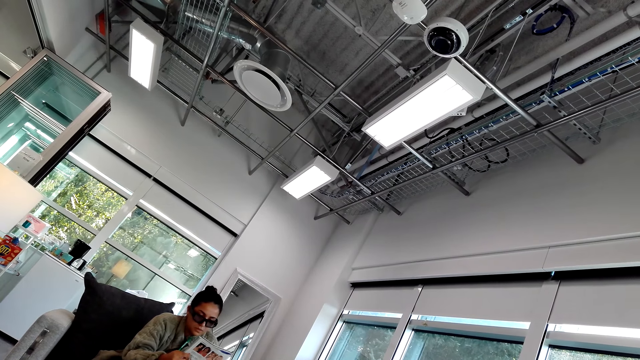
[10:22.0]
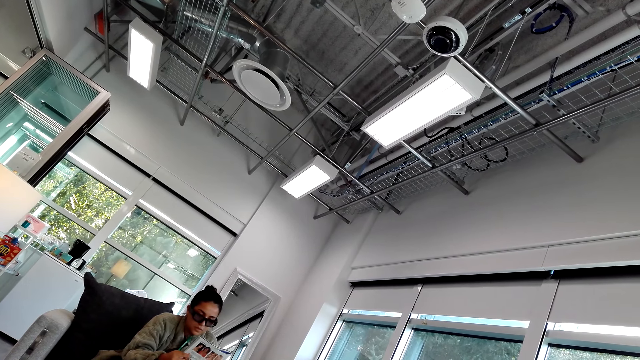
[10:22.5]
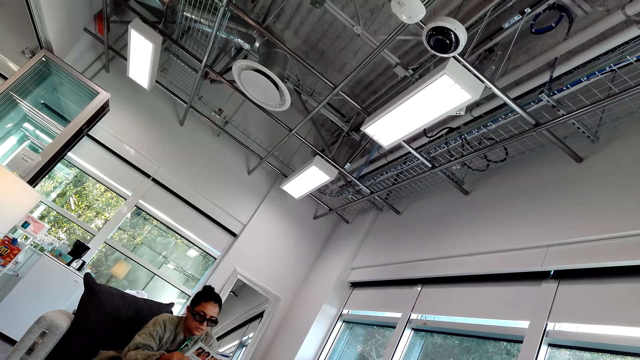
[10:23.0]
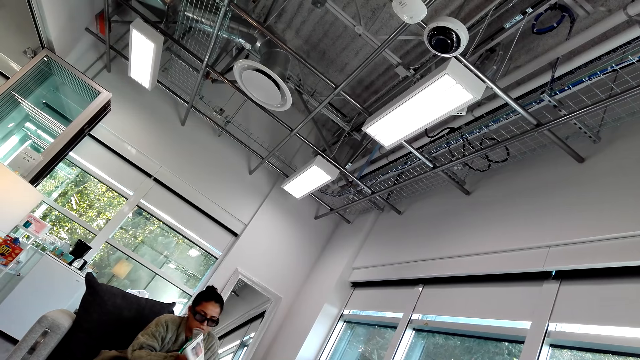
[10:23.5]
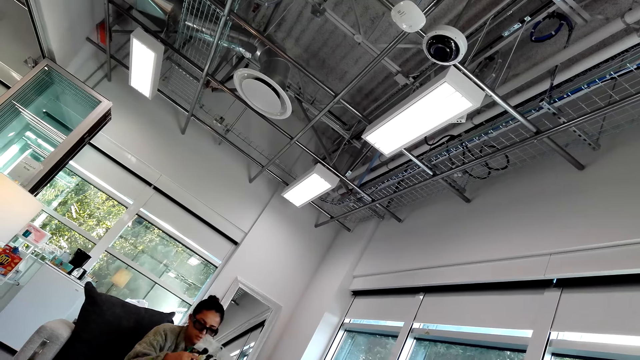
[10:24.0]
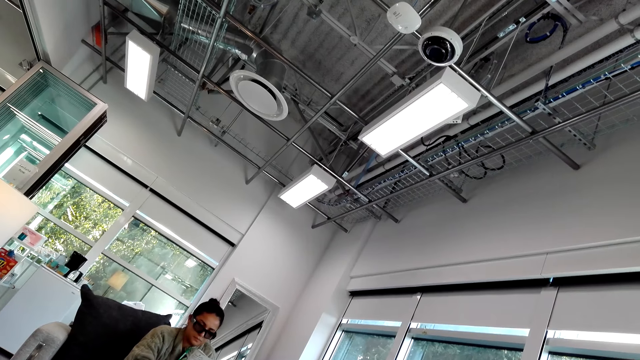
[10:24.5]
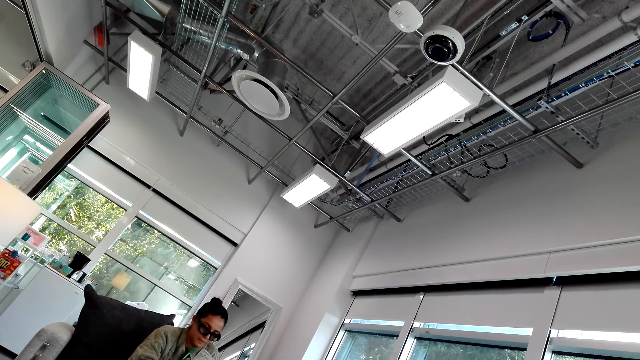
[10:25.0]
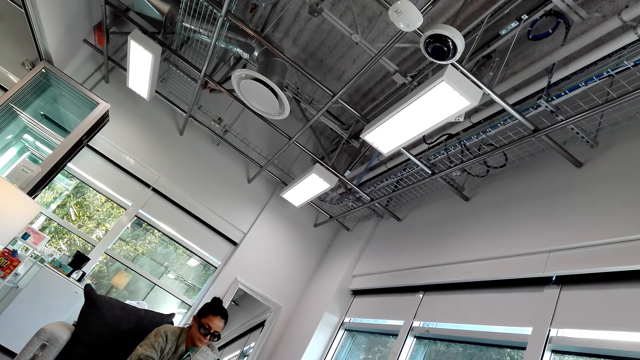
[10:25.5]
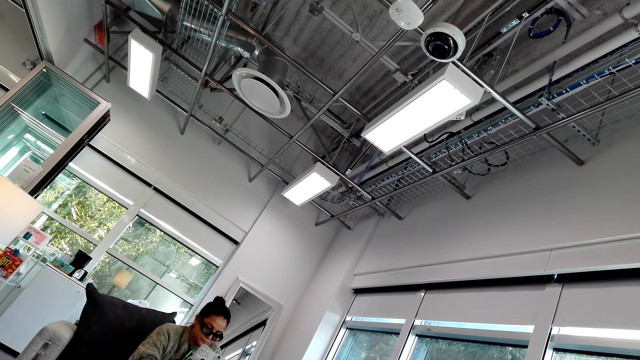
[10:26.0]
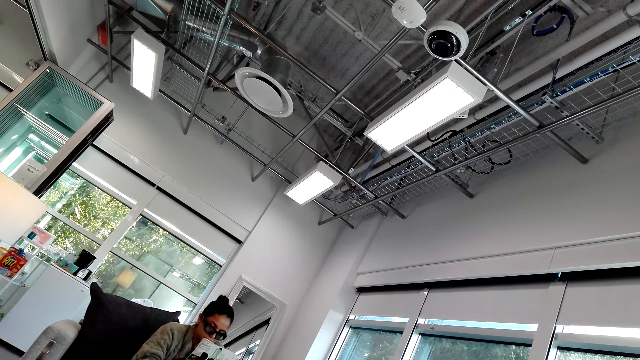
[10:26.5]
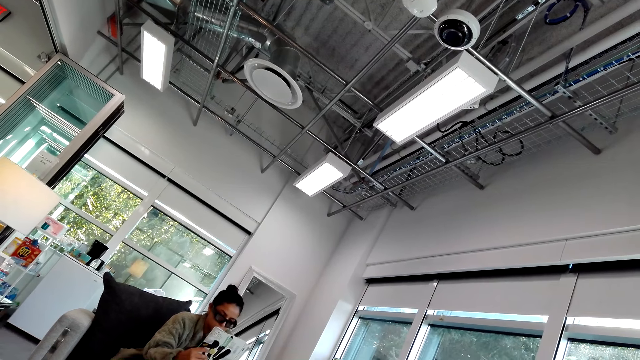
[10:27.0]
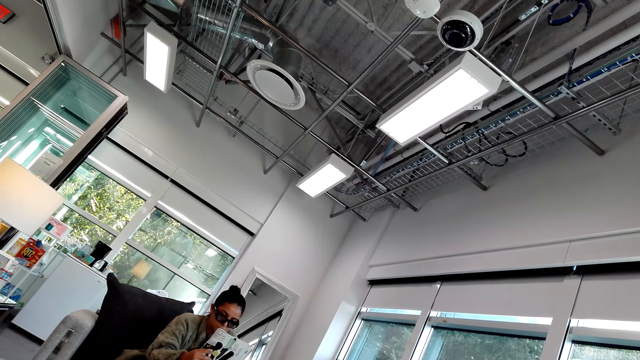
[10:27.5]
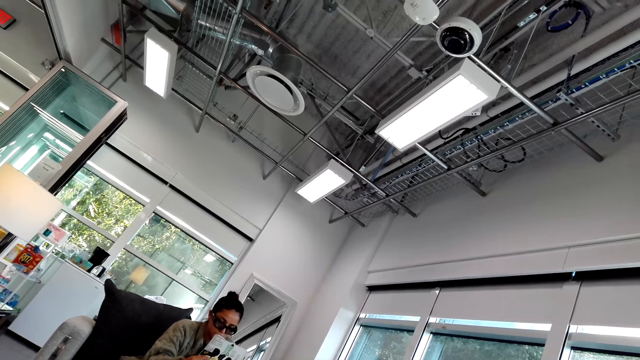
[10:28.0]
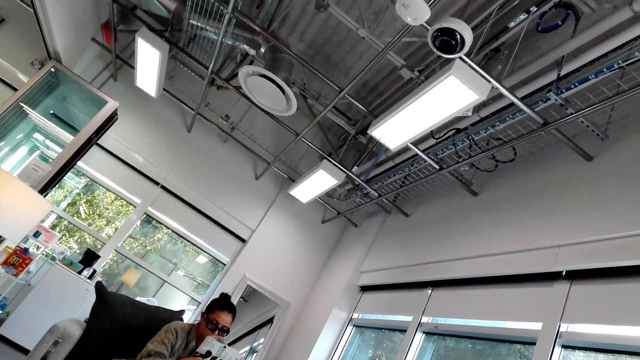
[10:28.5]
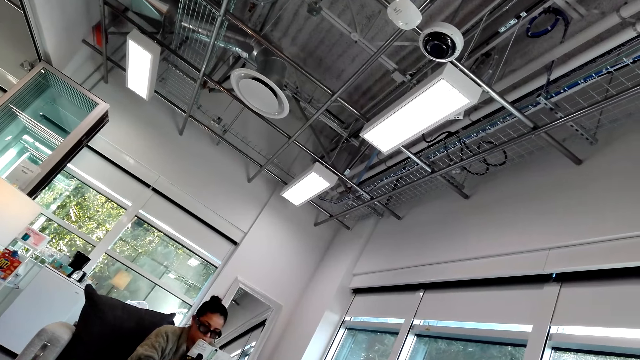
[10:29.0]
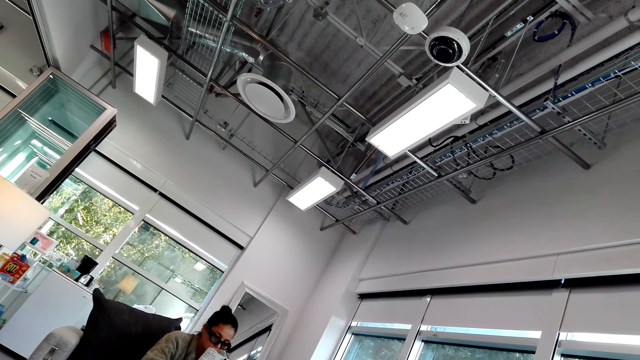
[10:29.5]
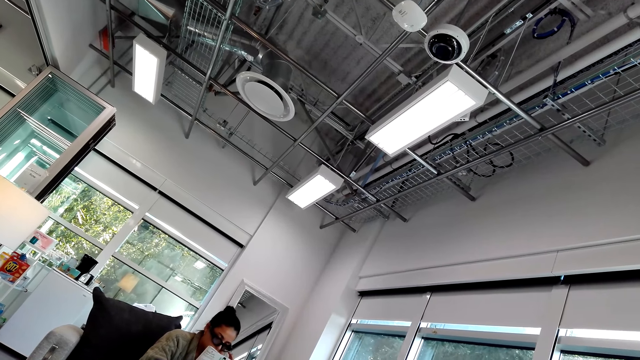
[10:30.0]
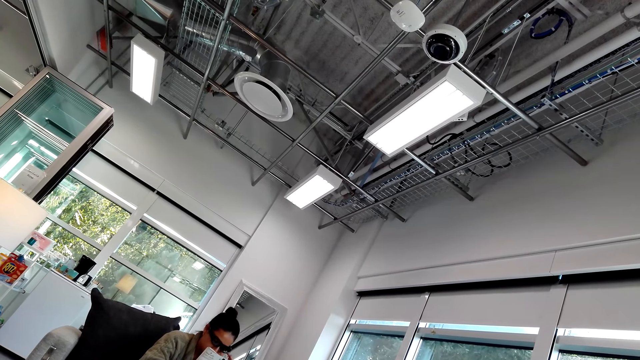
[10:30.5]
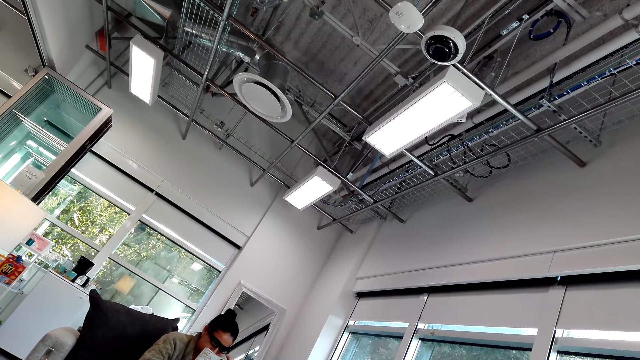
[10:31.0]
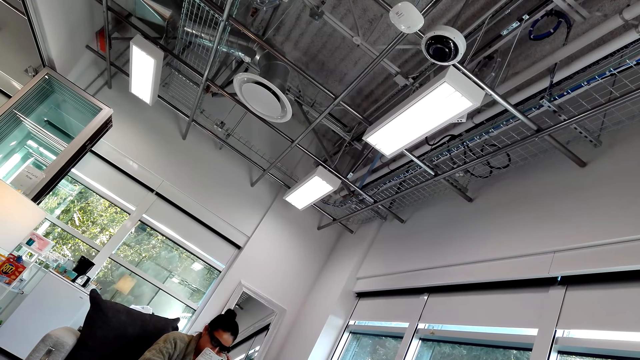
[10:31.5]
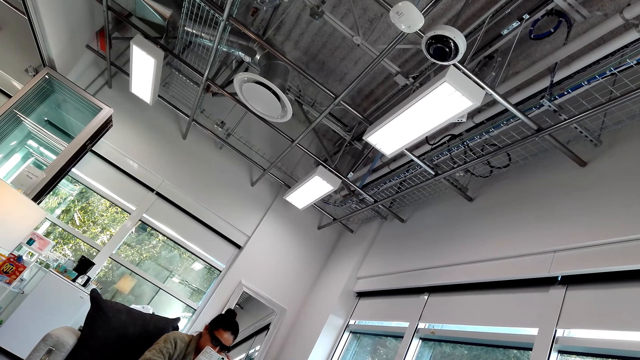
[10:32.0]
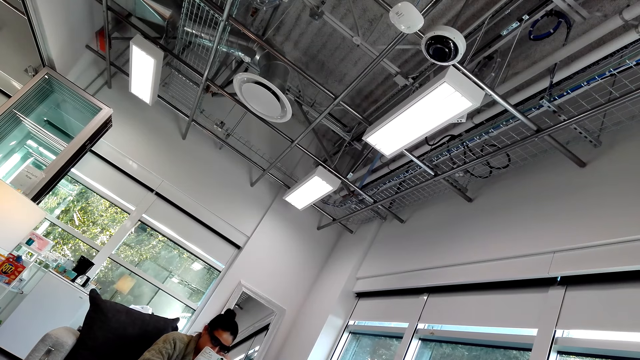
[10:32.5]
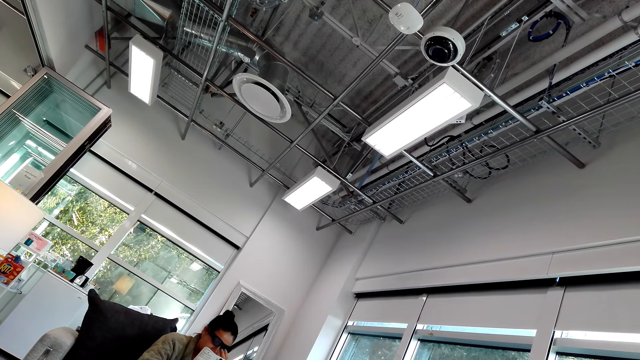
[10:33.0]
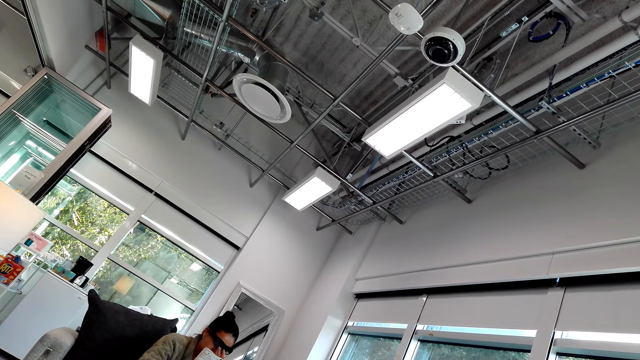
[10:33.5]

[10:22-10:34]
A woman turns a magazine. She reads the magazine.

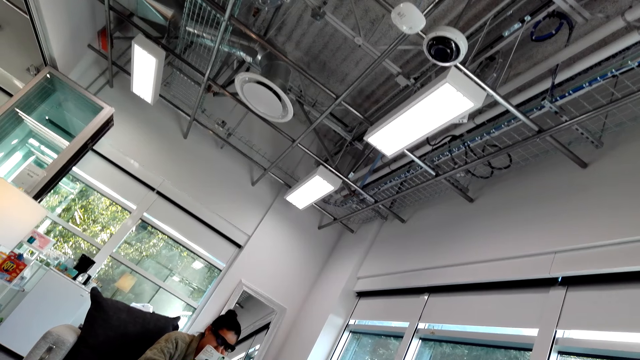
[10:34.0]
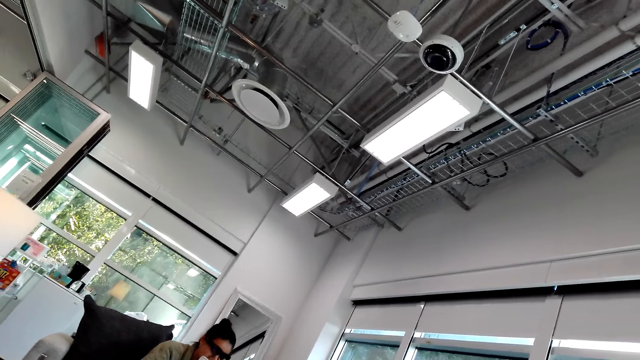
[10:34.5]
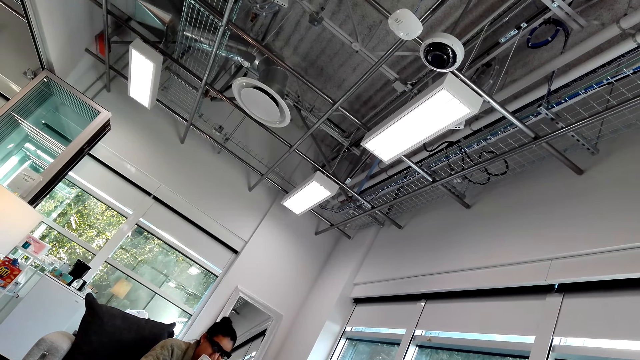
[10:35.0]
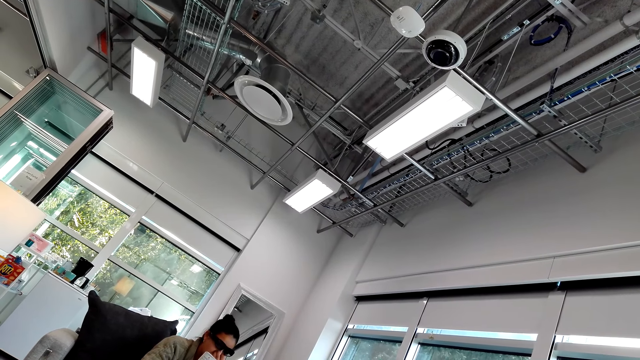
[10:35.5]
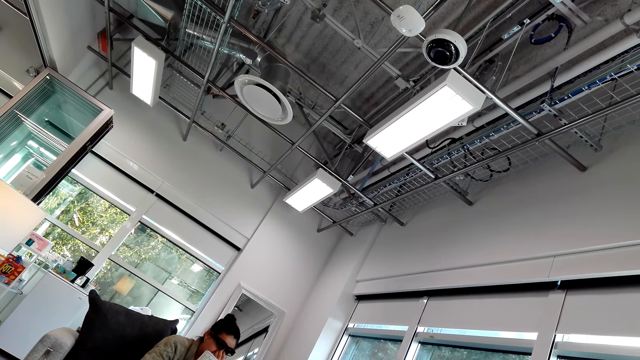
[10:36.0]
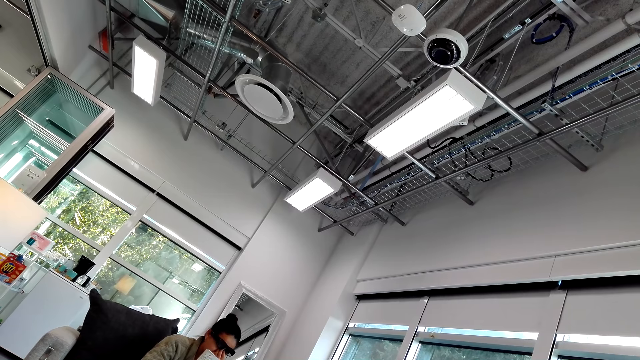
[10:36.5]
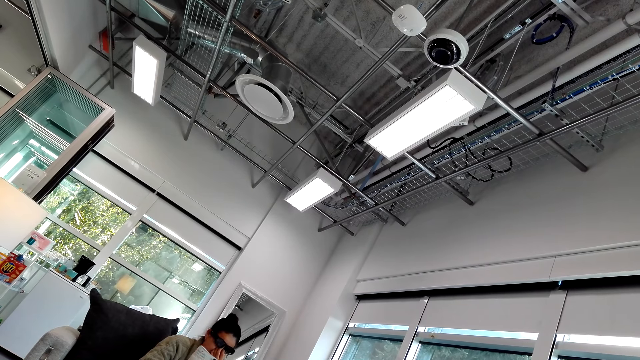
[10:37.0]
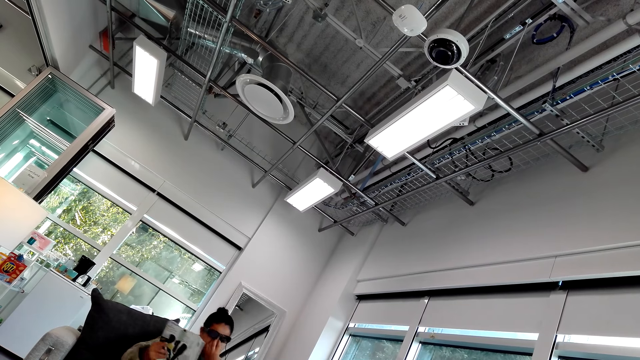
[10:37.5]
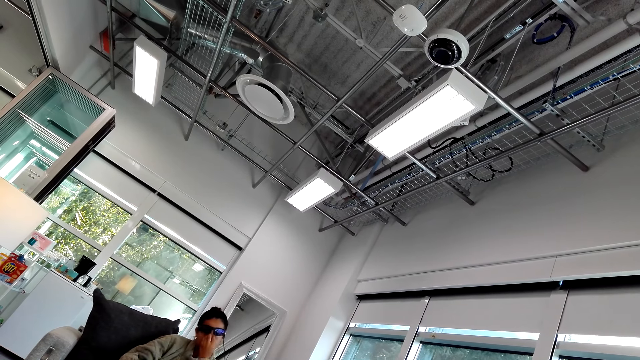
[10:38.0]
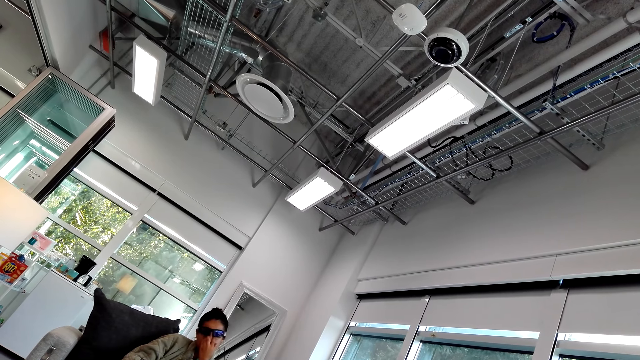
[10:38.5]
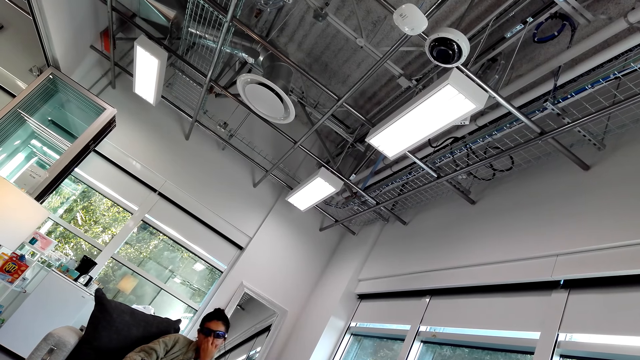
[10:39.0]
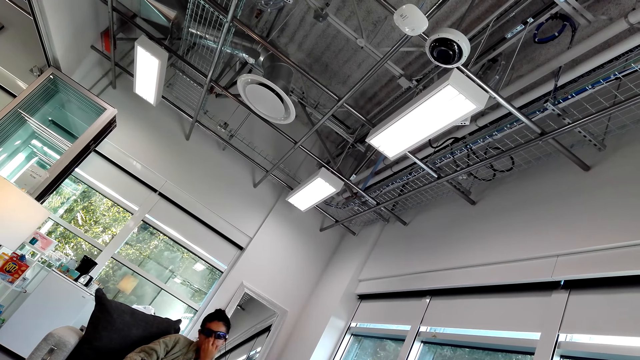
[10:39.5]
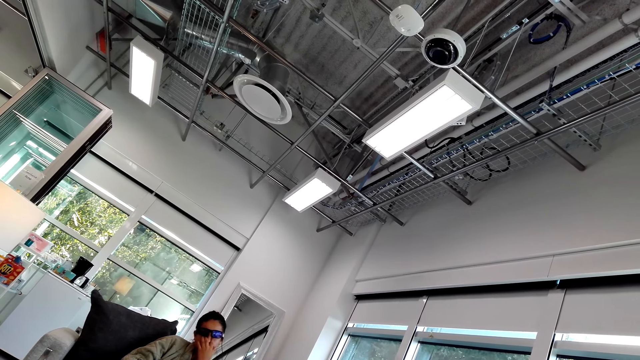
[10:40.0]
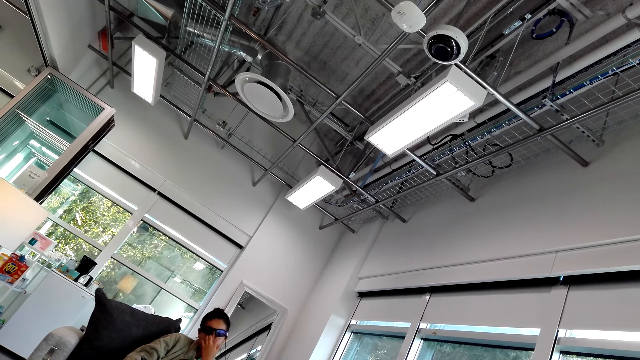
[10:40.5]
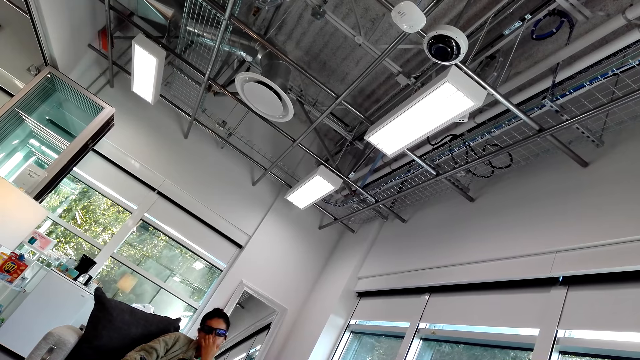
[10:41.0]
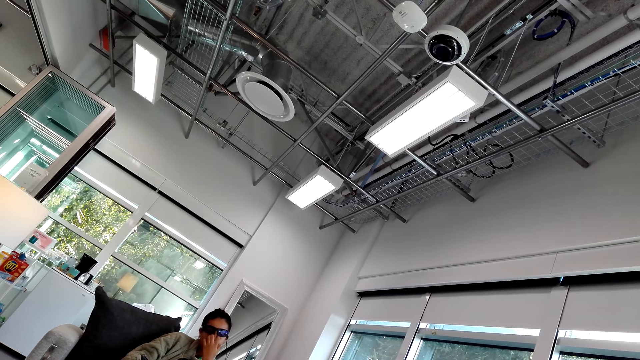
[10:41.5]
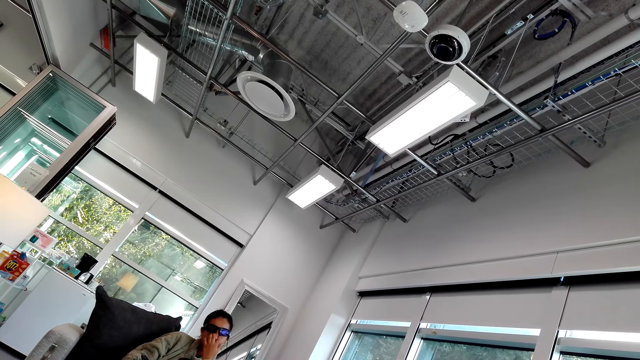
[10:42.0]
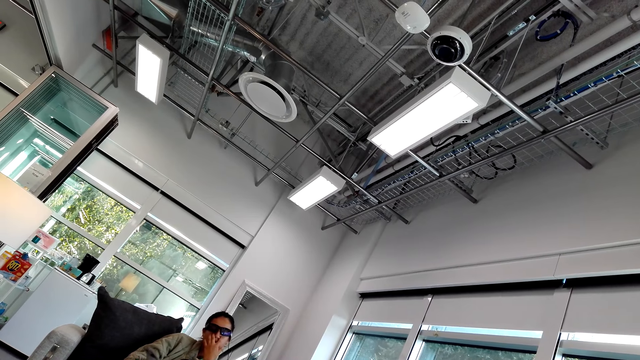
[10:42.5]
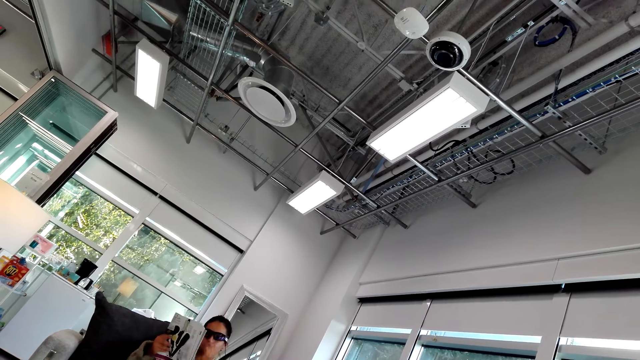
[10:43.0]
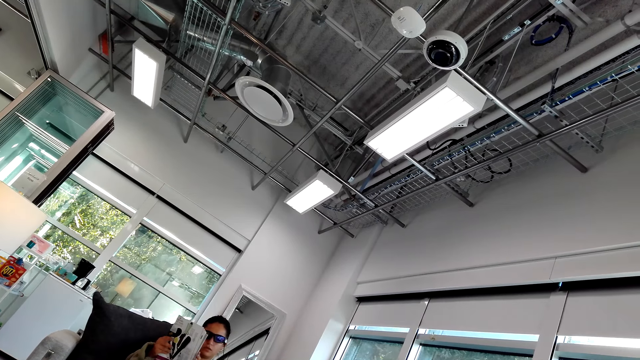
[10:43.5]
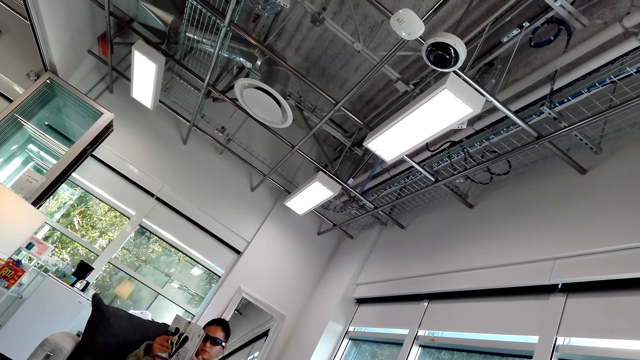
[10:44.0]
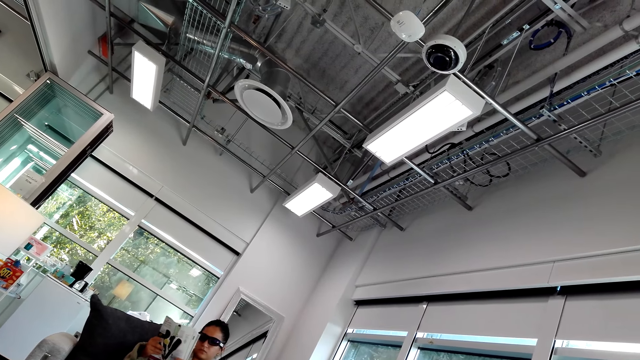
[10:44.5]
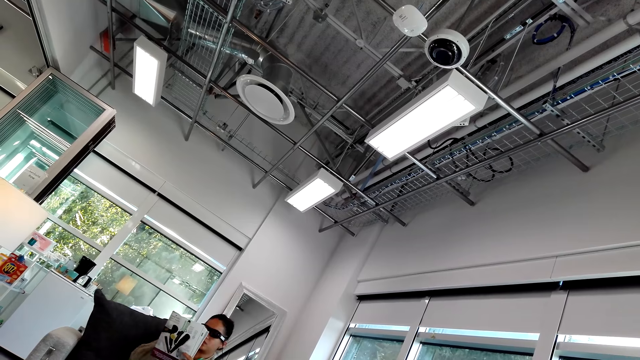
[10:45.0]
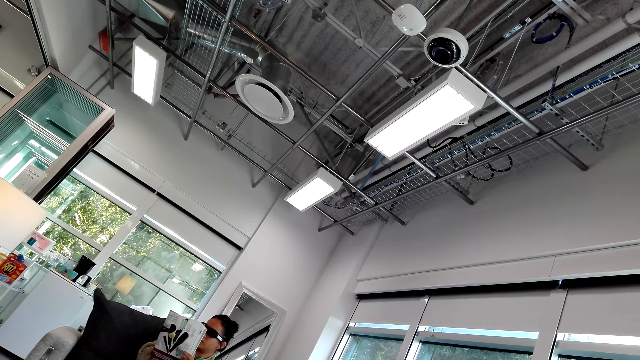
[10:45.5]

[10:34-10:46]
A woman touches her camera. She reads a magazine.
